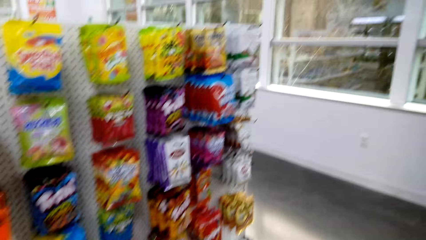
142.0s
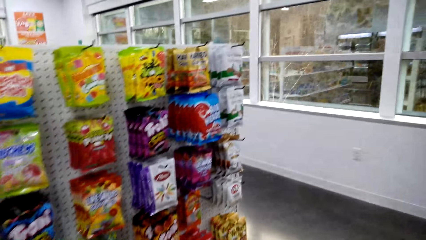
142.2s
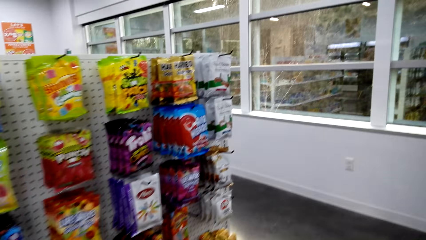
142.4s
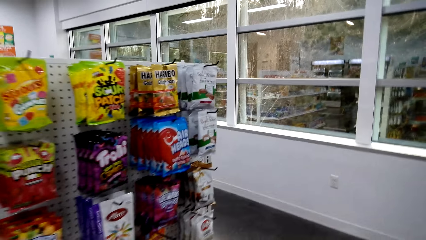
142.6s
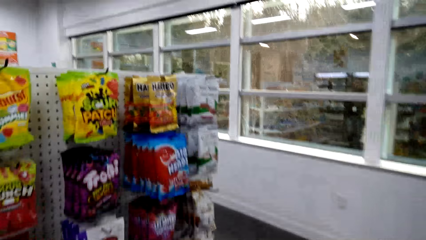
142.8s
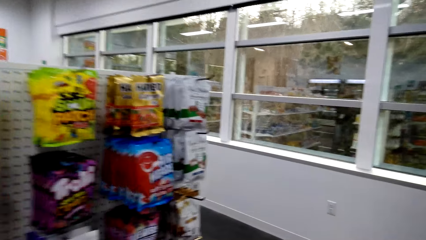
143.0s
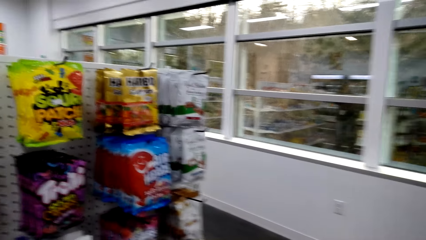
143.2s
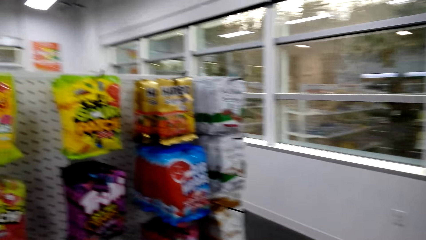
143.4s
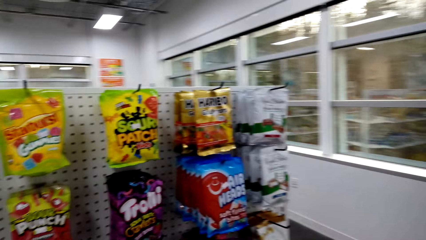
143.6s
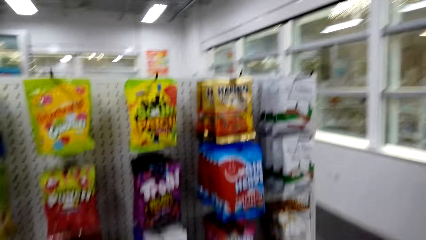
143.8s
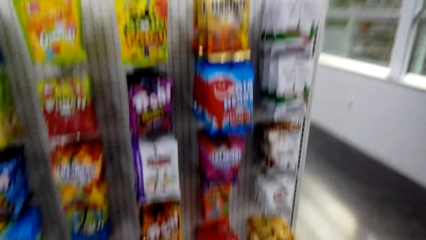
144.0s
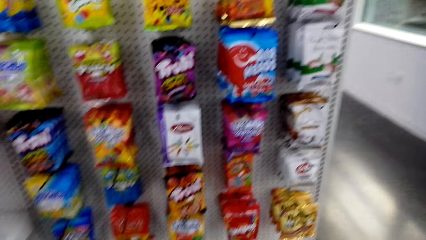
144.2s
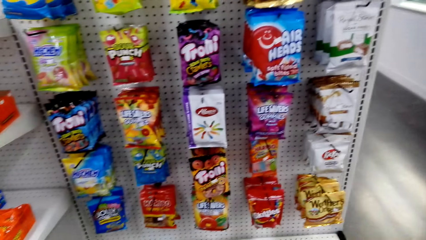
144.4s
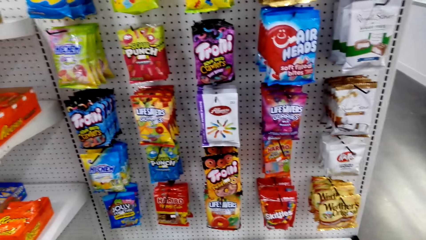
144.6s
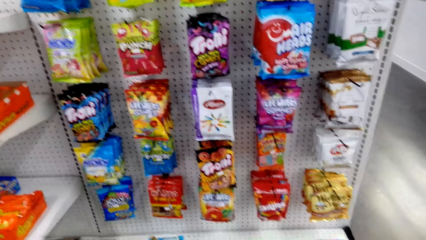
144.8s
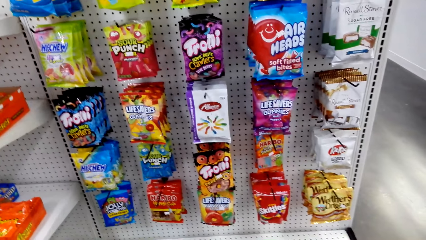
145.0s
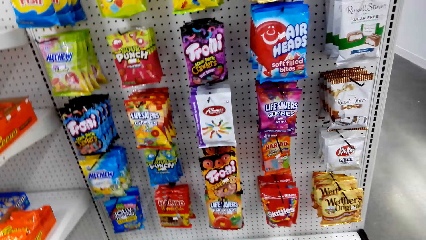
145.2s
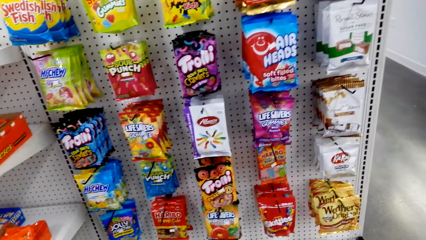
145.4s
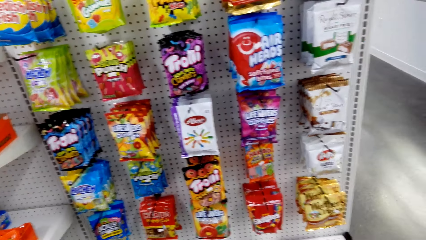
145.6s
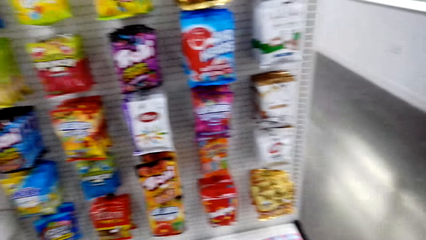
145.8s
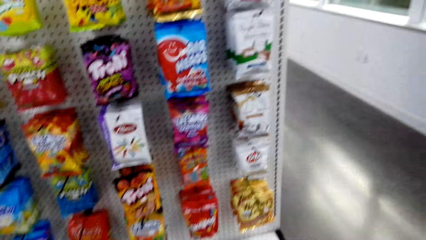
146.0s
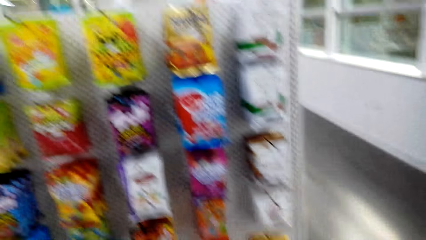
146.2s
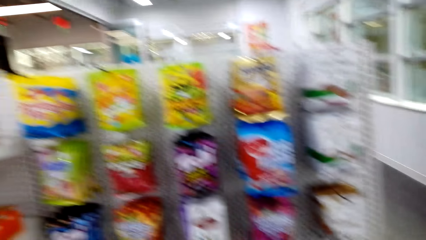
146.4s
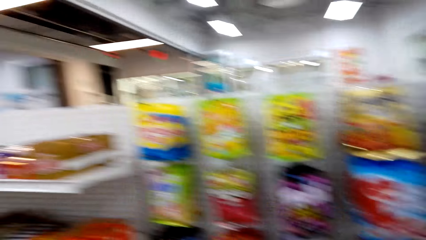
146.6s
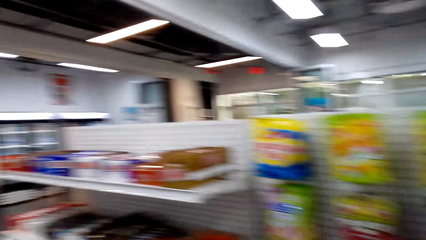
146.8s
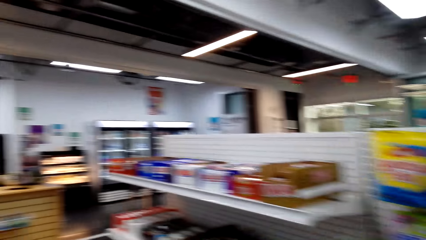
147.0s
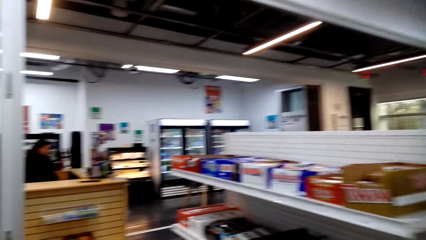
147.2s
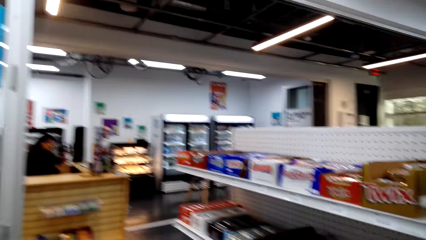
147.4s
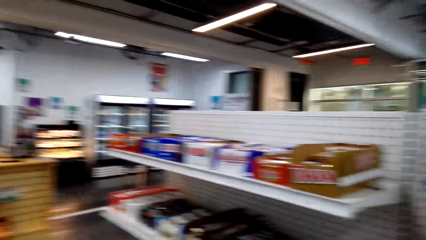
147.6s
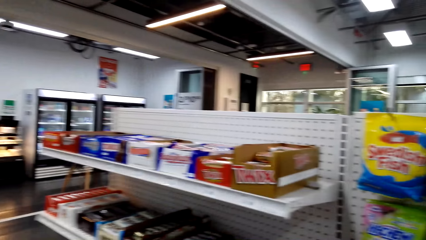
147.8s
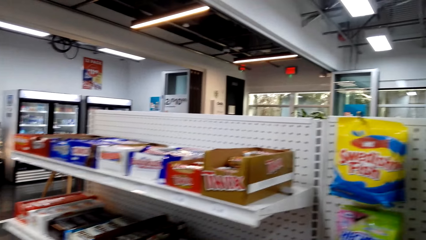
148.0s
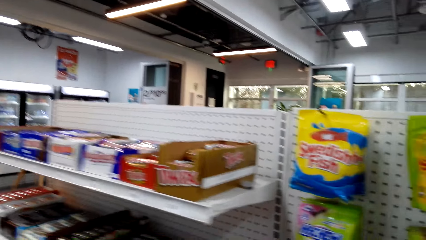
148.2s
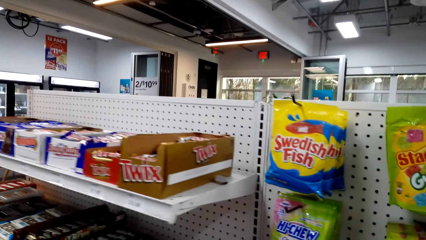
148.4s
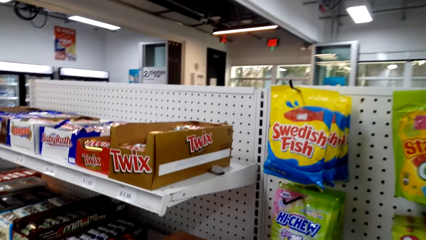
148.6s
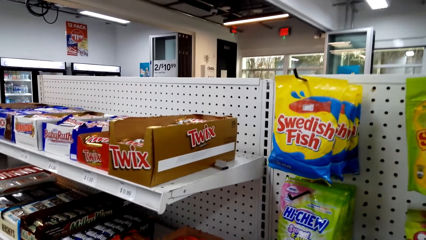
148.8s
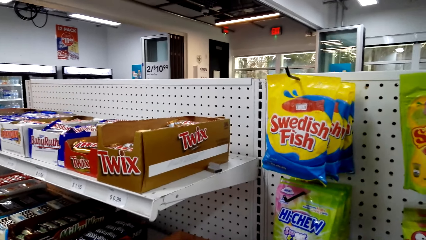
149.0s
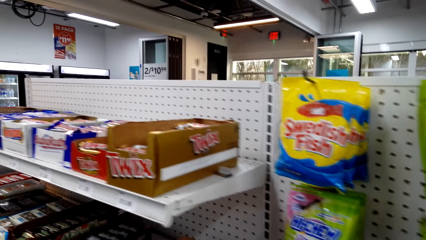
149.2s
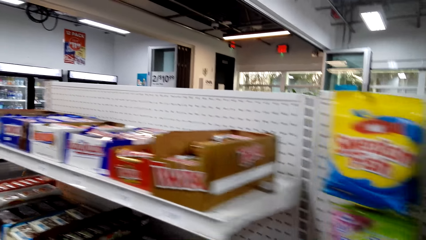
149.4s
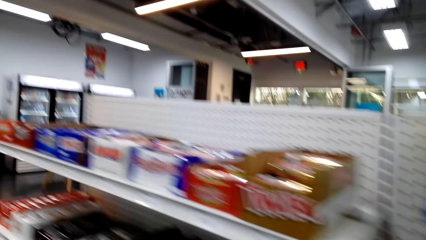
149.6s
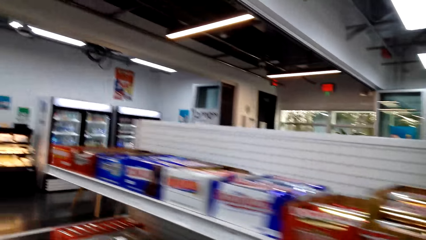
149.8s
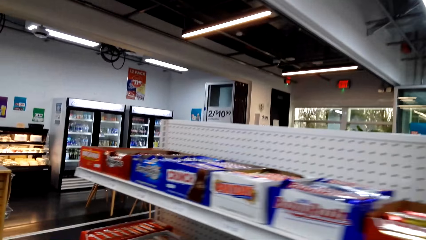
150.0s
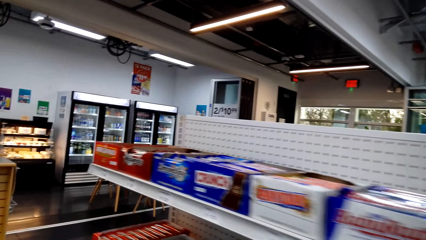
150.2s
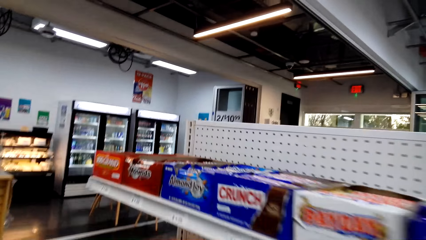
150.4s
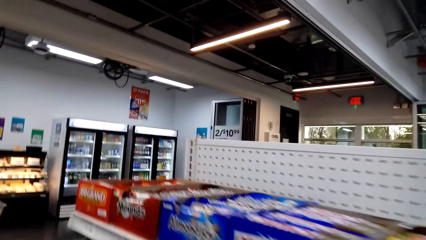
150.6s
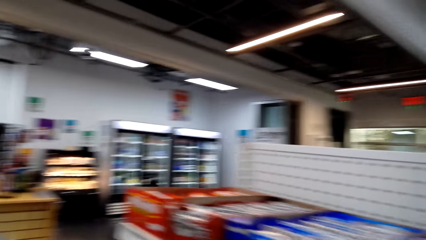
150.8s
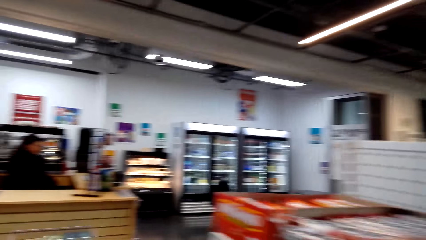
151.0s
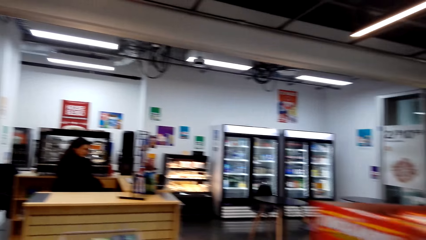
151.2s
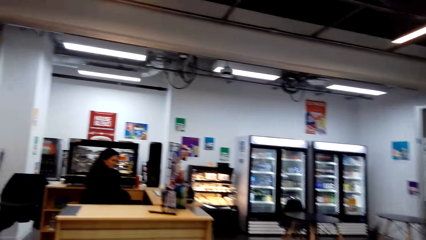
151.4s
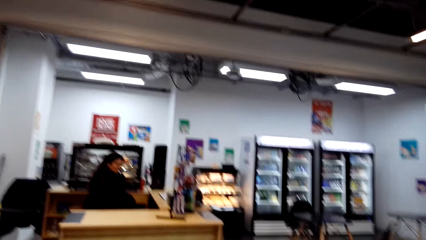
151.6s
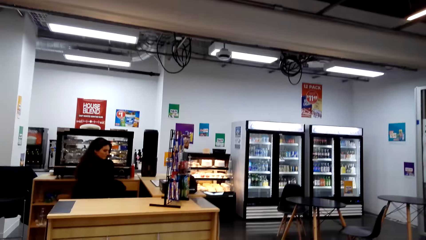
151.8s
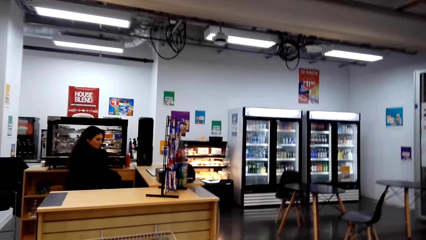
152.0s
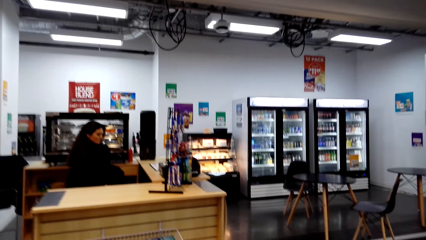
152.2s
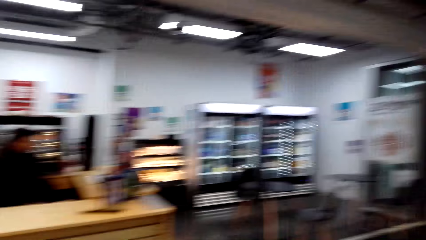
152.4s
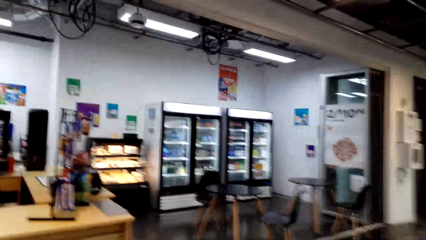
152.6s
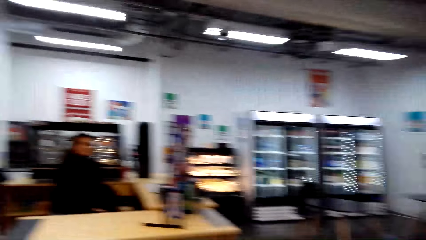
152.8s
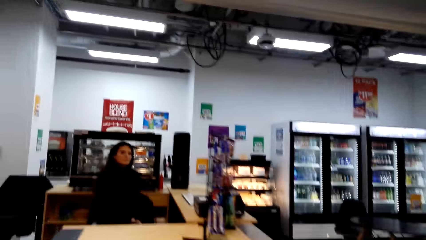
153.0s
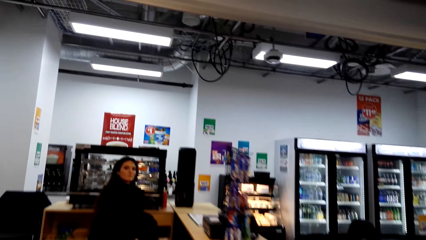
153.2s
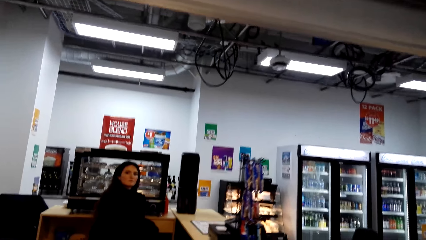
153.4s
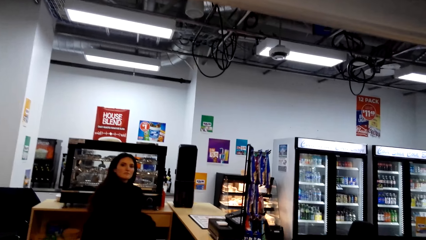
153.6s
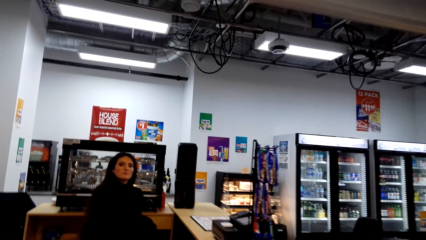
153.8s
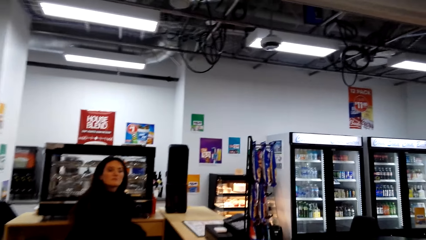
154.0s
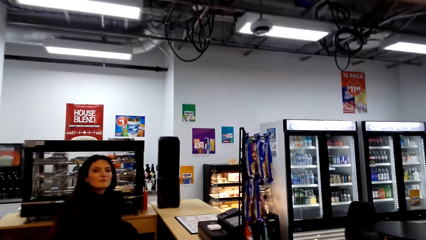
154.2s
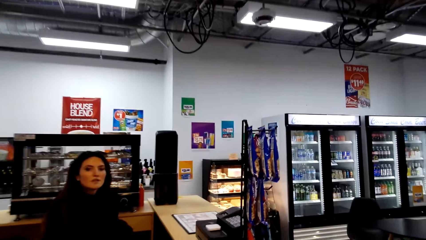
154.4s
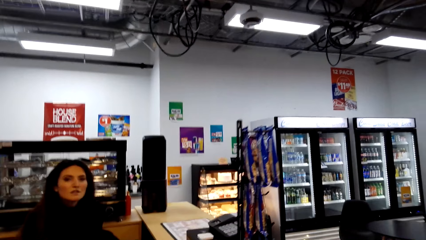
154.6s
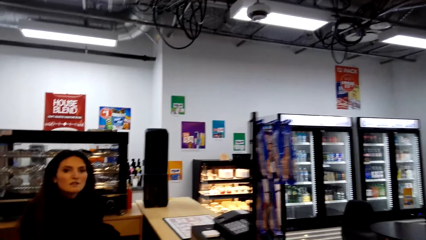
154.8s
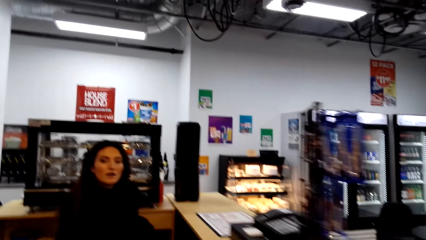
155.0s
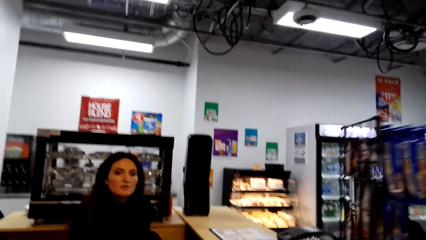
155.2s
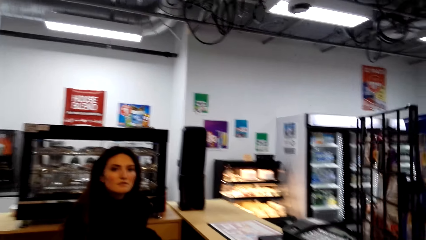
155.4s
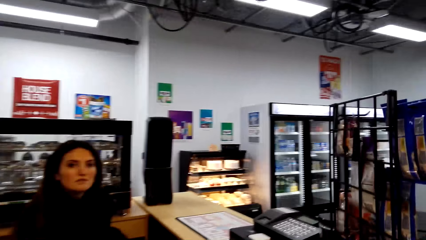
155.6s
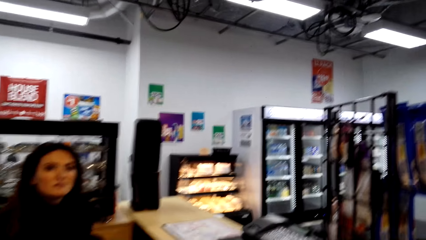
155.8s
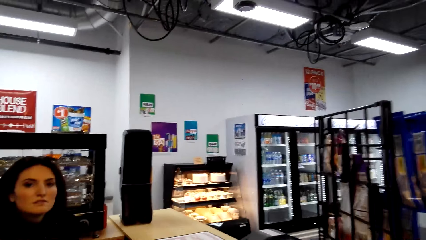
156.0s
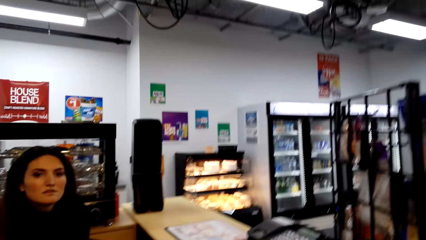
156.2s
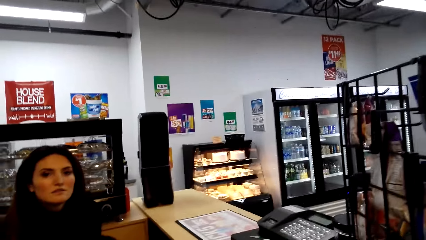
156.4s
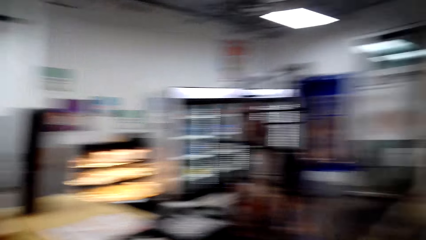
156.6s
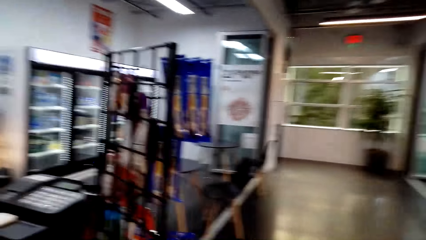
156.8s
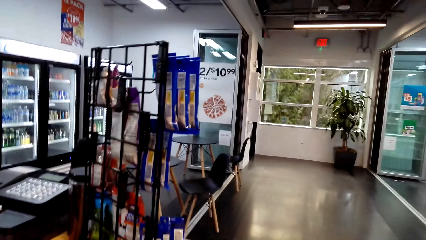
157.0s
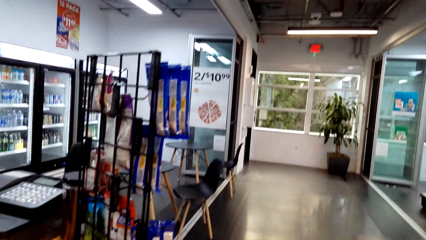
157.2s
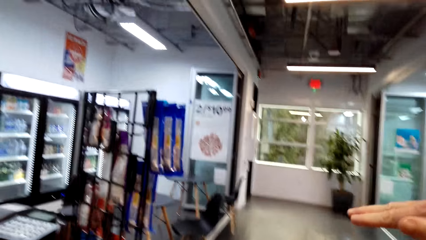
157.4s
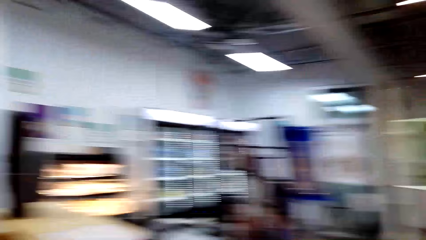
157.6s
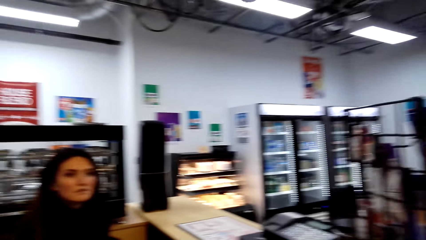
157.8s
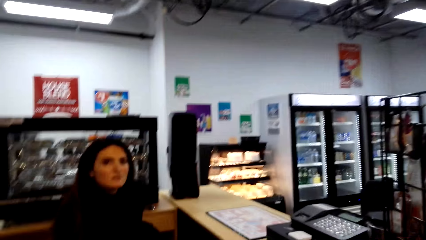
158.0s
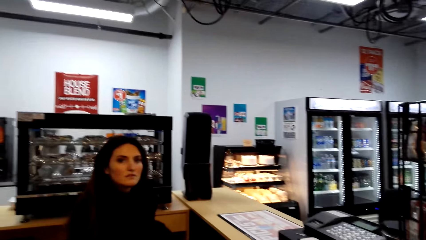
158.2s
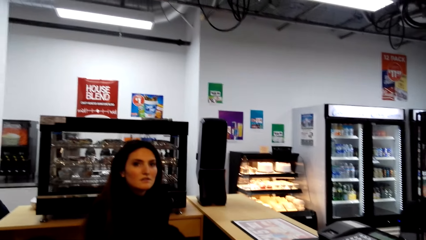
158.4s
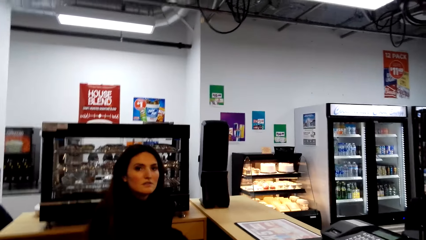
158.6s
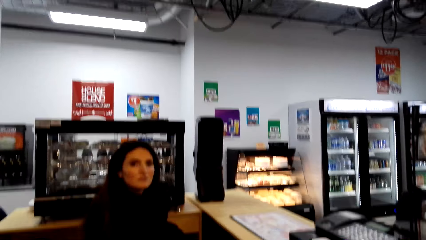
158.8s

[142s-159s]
The camera wearer looks at the foods on the shelf. They walk around the supermarket. They stare at the shelf. They walk around the mall. A woman converses with the camera wearer. The camera wearer converses with the woman. They look around the supermarket.
